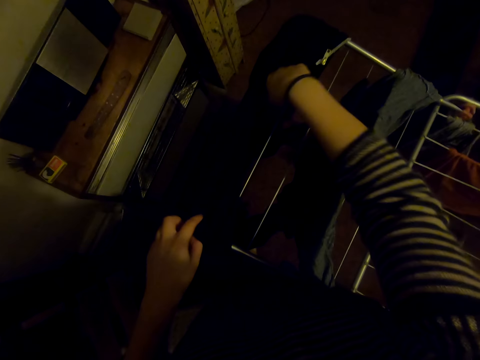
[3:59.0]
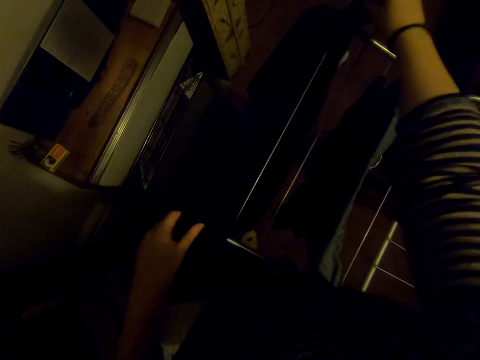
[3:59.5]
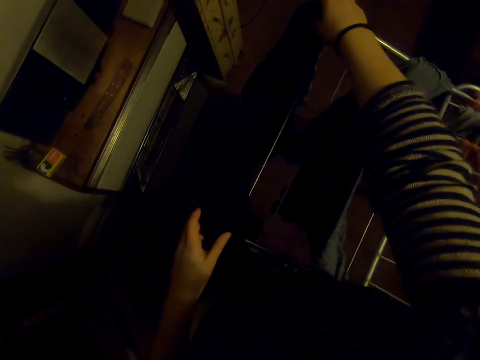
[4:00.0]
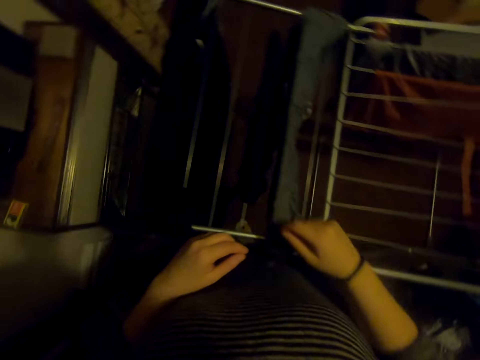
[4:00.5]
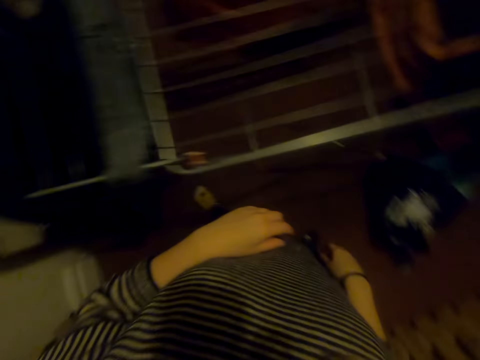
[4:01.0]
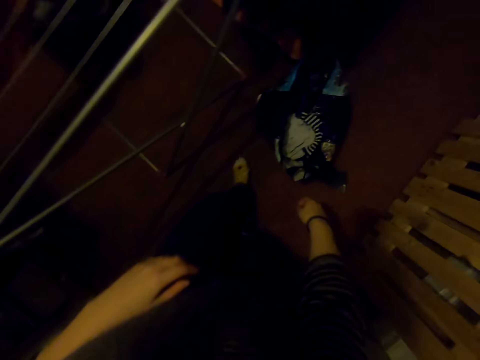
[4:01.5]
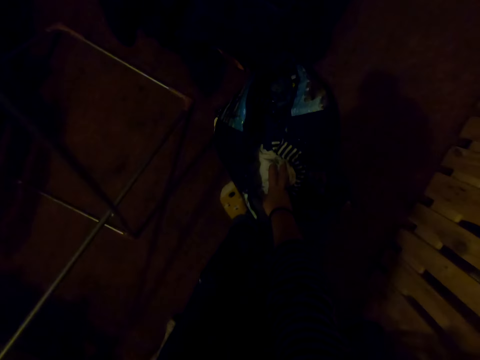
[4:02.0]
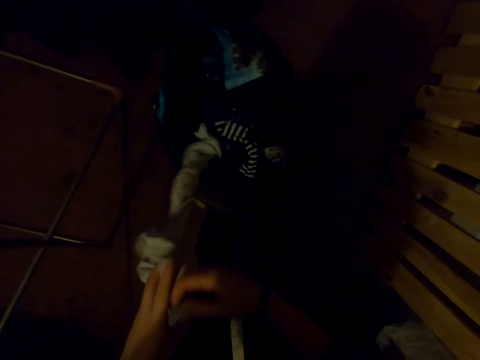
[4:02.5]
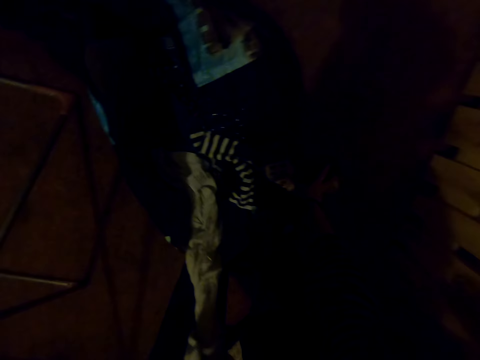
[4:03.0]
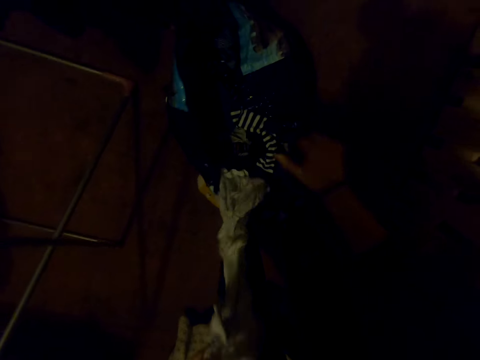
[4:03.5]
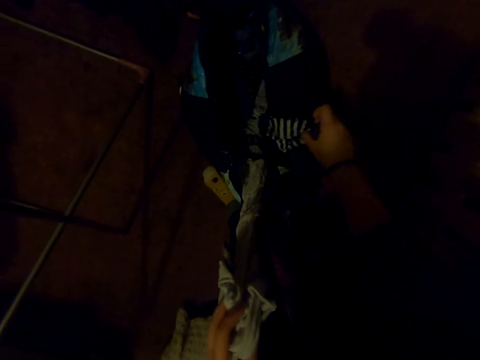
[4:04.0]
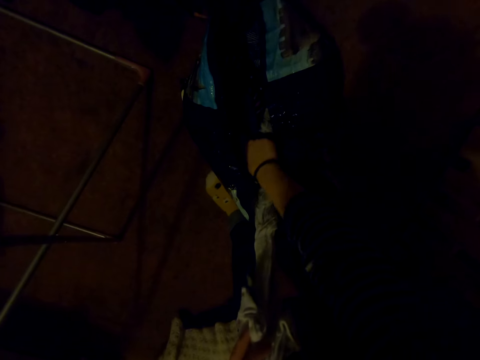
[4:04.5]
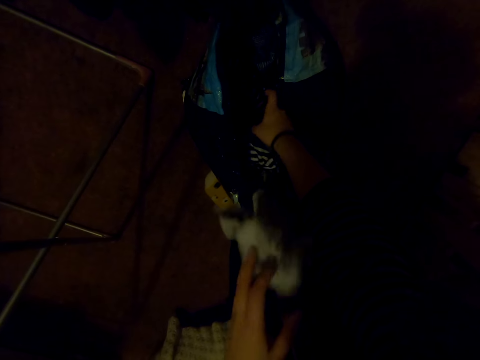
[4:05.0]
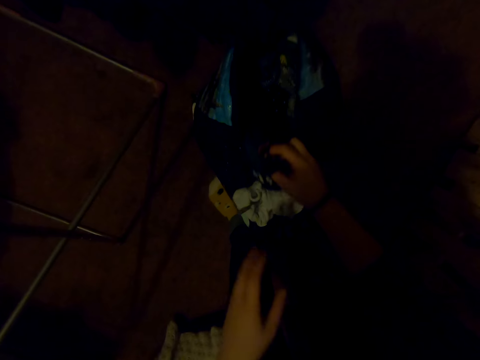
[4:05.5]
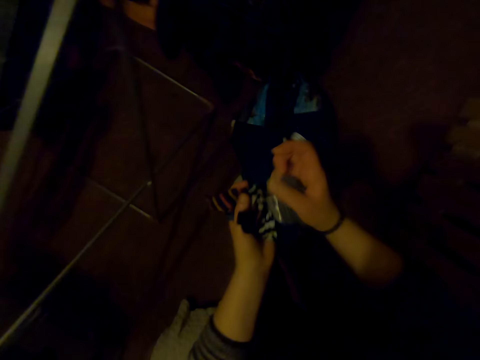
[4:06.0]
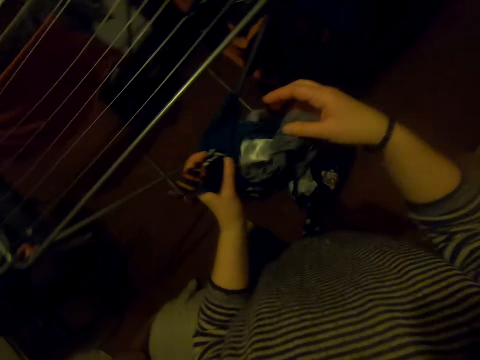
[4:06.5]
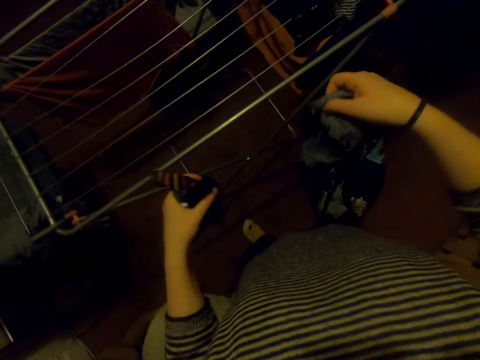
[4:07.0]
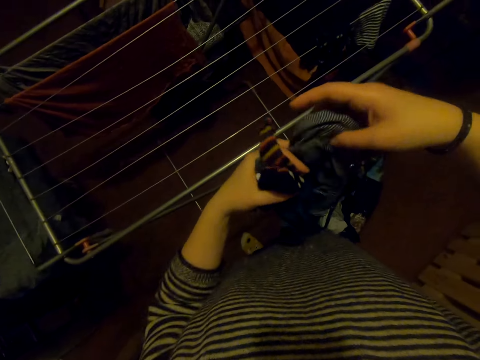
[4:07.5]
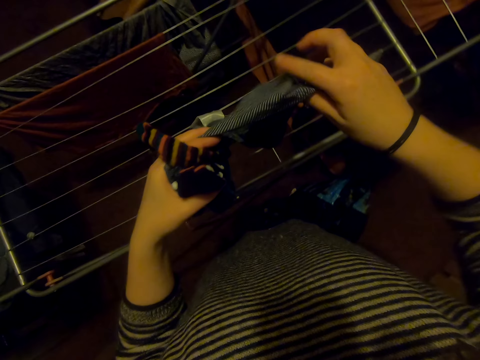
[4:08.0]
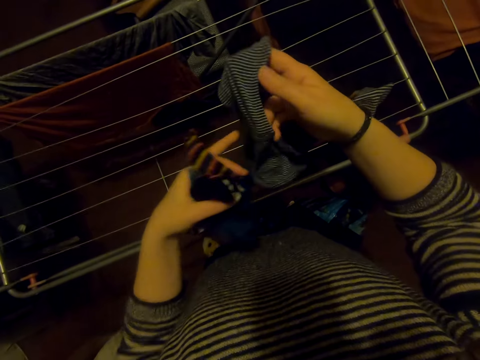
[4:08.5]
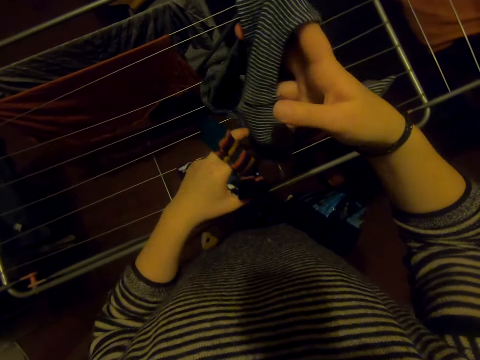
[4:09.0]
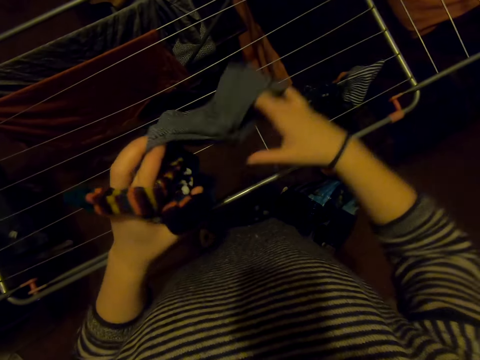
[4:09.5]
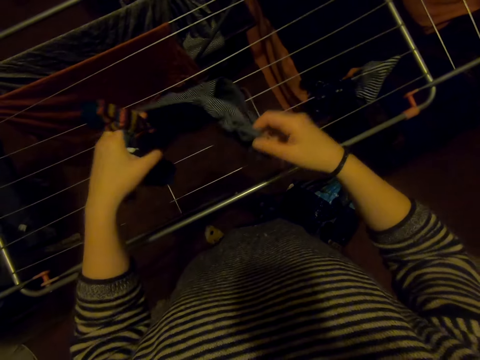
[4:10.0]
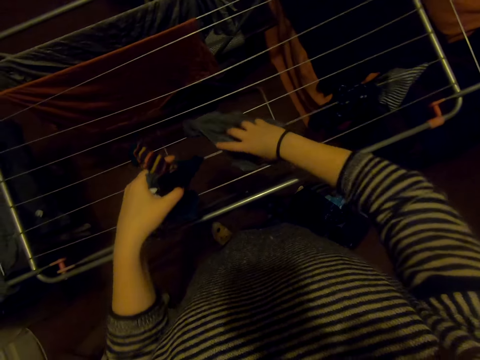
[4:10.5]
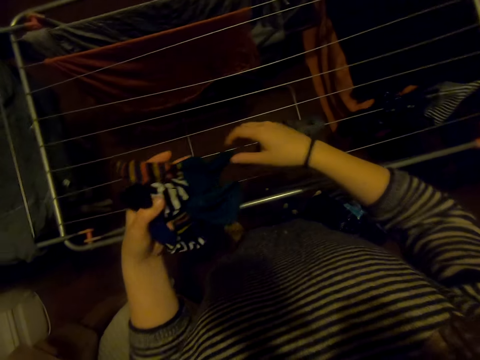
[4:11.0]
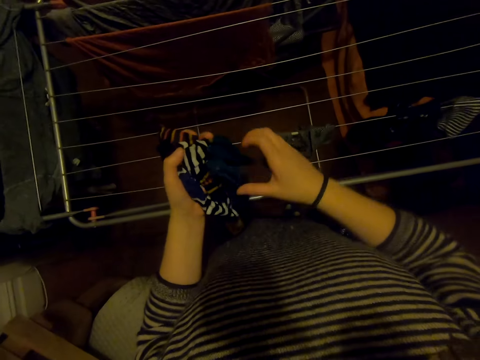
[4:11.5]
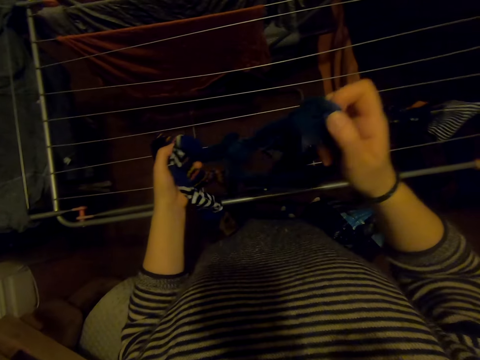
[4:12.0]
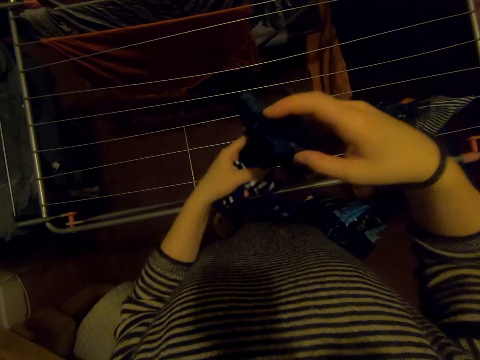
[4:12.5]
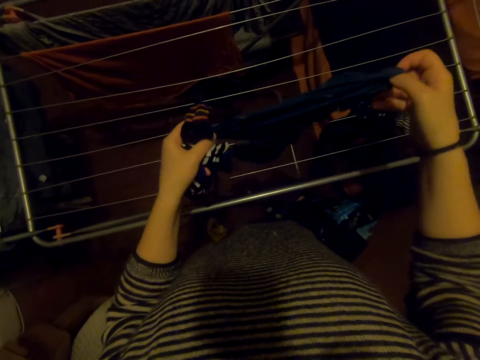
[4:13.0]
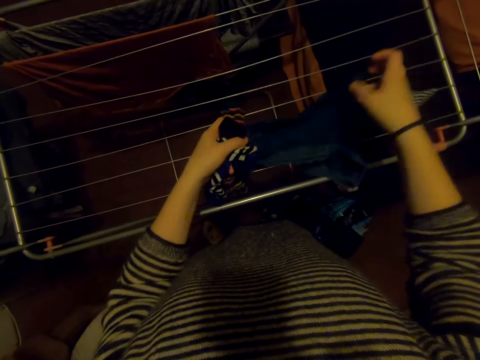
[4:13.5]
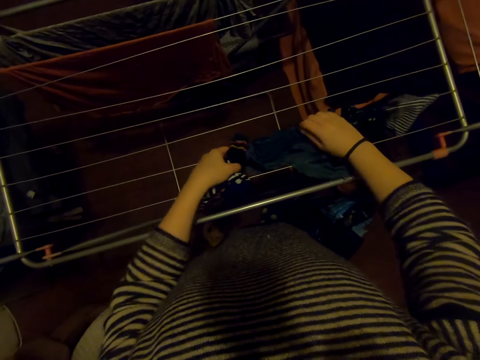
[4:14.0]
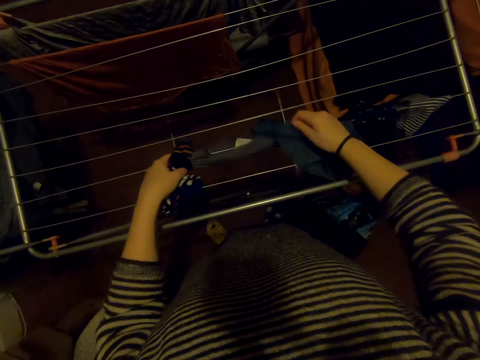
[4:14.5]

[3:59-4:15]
The camera wearer picks up a cloth in the bag. They hang the cloth on the cloth line.

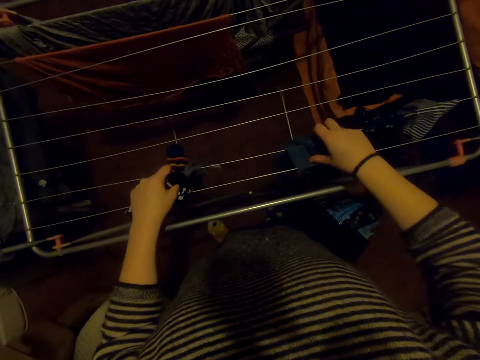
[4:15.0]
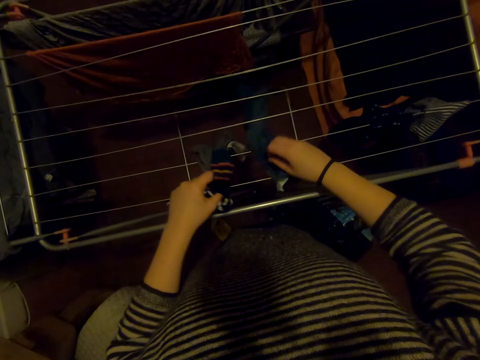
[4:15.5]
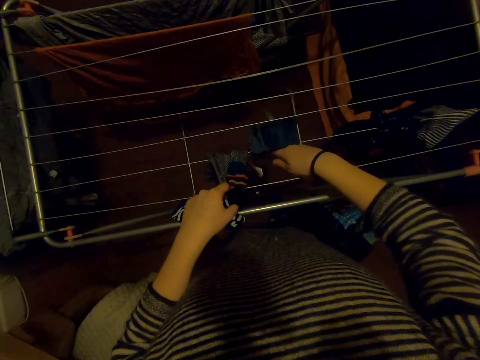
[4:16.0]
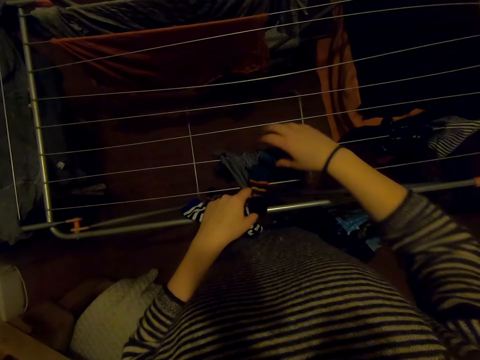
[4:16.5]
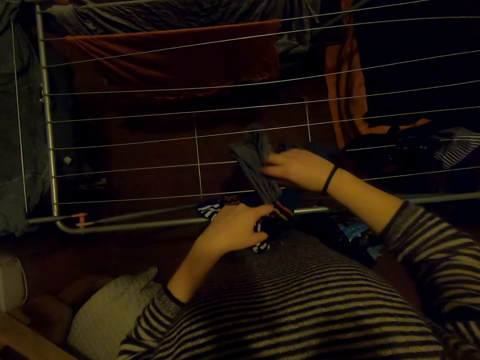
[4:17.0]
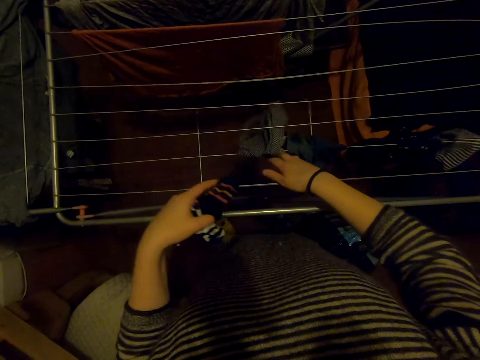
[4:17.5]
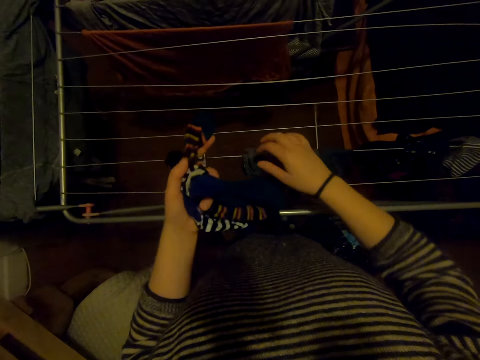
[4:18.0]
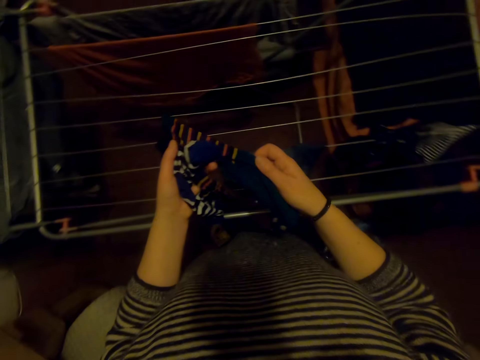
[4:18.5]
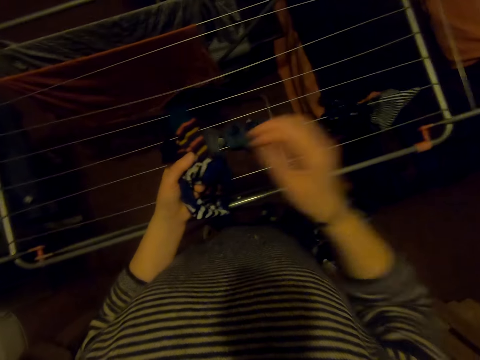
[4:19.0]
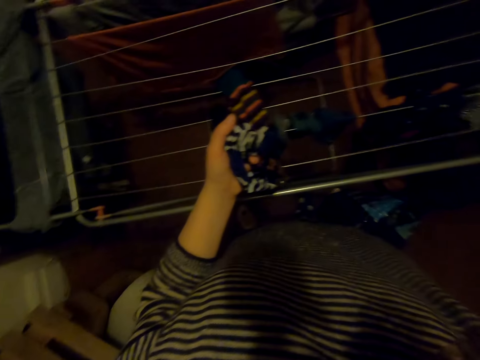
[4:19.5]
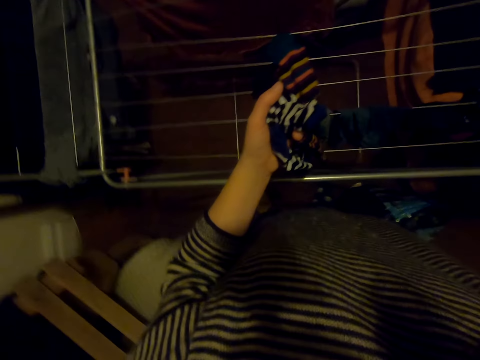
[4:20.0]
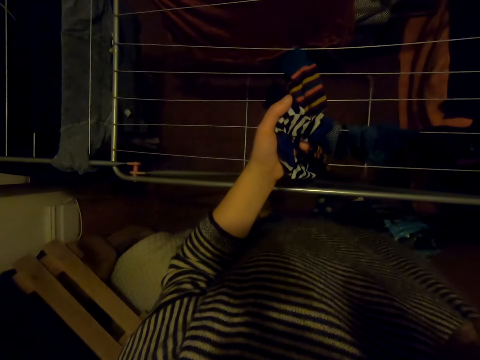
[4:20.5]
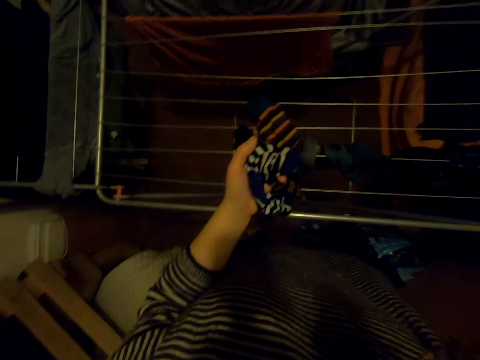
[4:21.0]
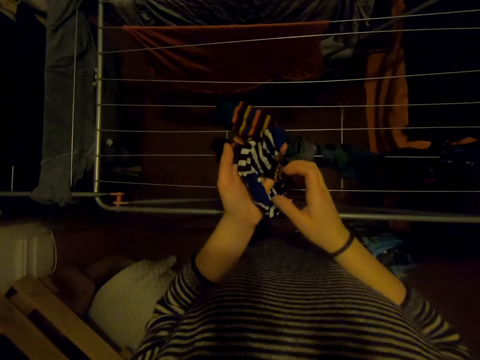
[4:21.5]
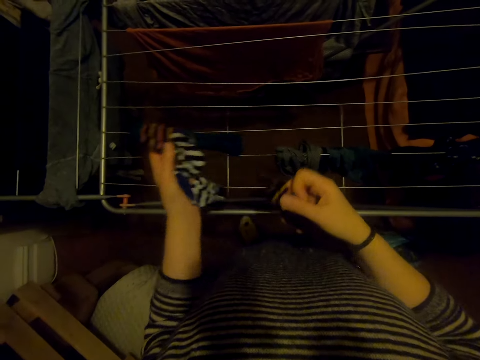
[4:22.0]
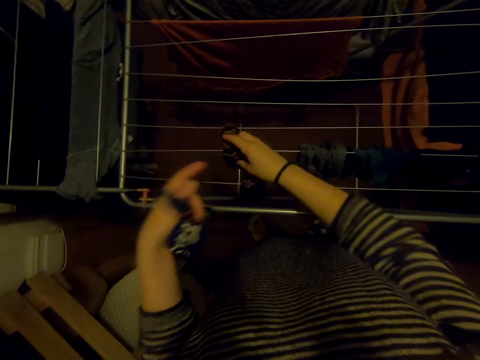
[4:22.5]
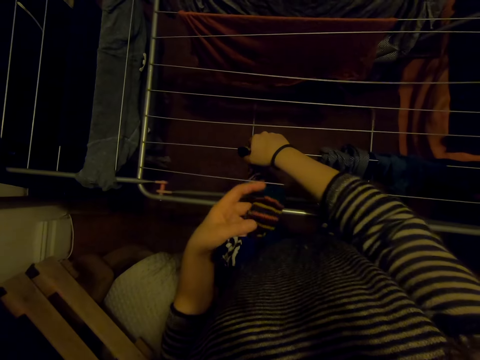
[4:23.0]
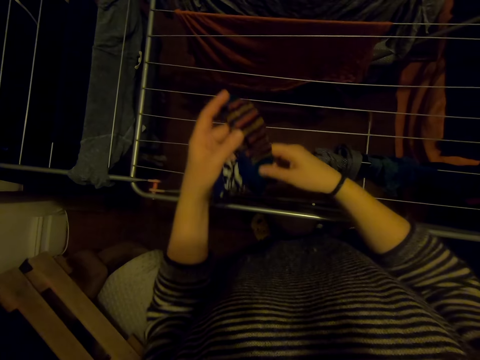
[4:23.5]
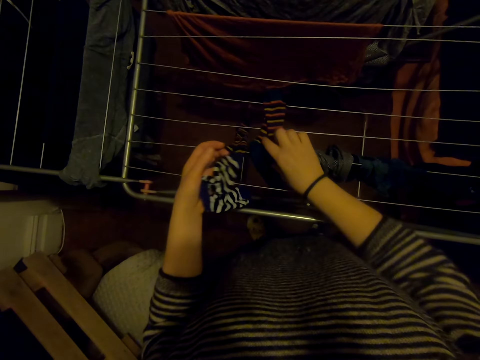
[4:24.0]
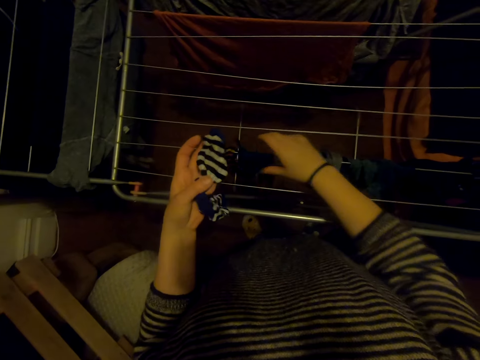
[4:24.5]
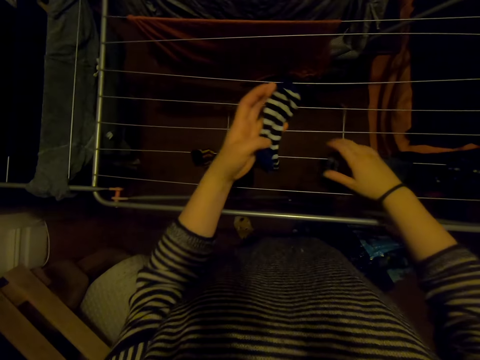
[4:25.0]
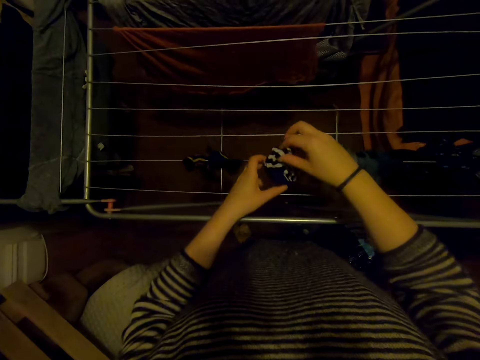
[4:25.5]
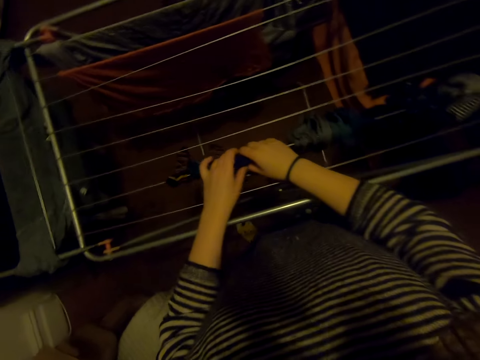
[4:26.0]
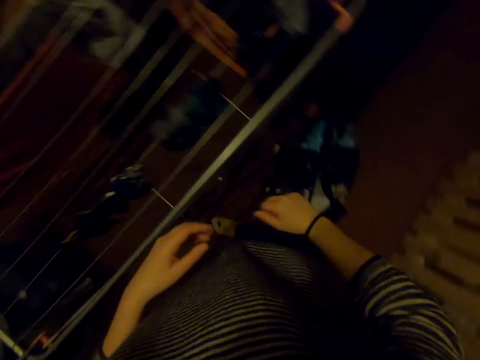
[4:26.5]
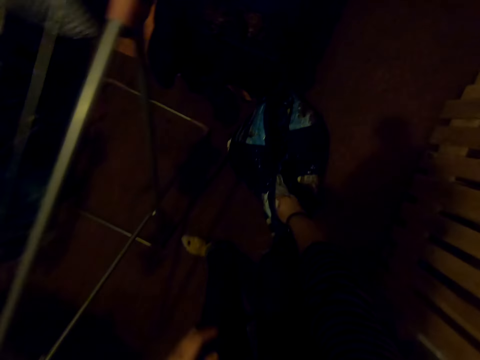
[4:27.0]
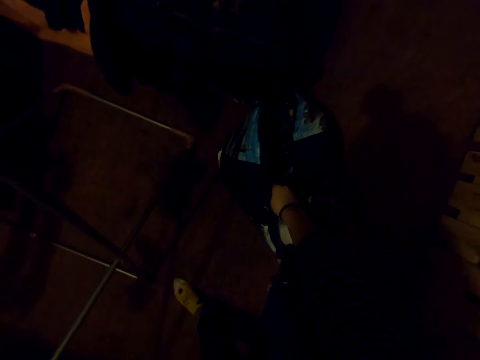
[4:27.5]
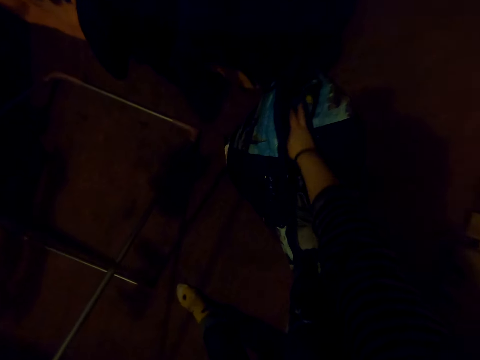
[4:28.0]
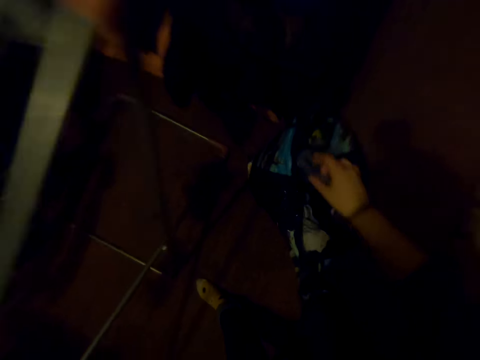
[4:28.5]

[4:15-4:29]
The camera wearer picks a cloth from the bag.
